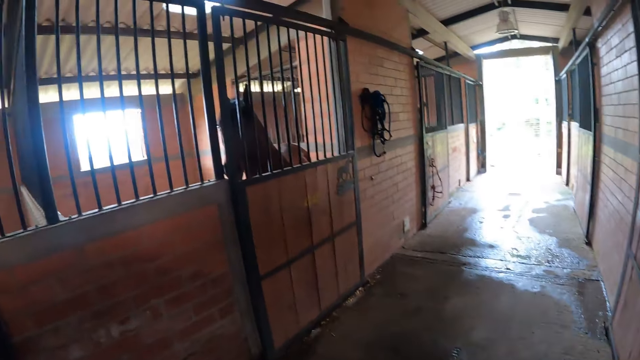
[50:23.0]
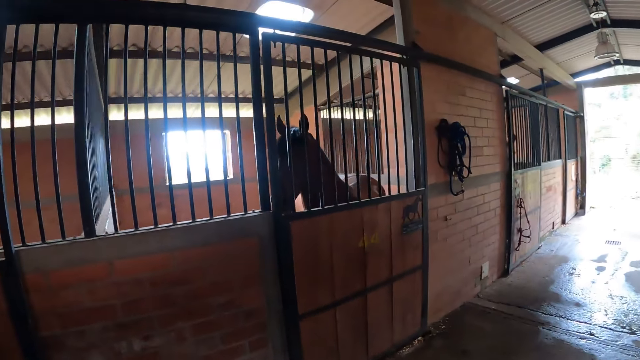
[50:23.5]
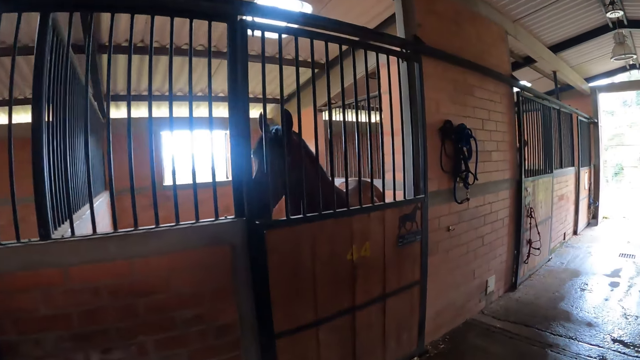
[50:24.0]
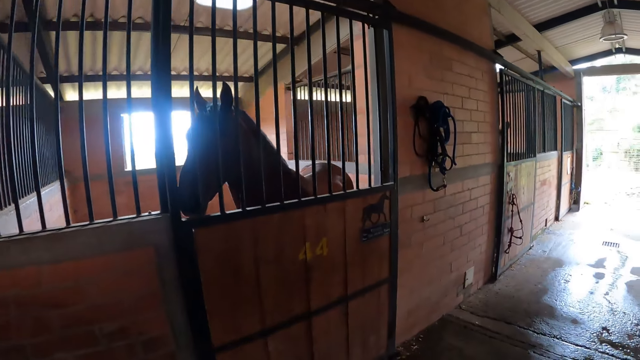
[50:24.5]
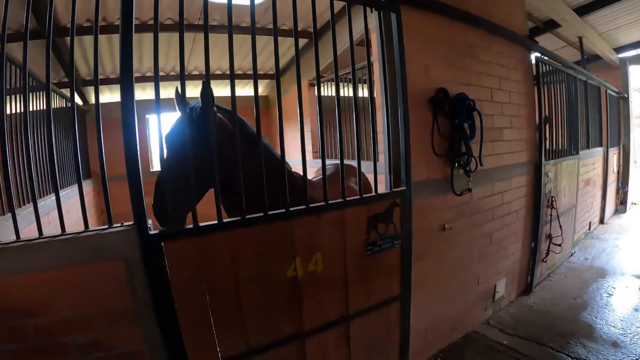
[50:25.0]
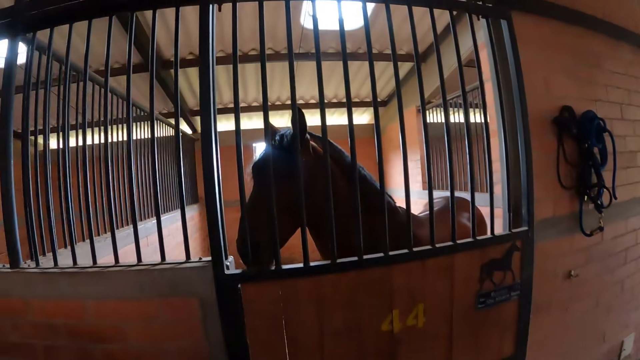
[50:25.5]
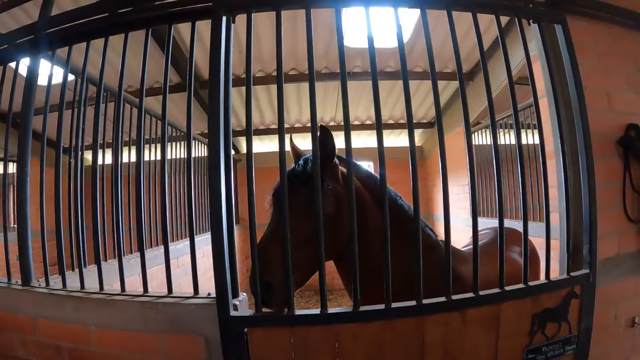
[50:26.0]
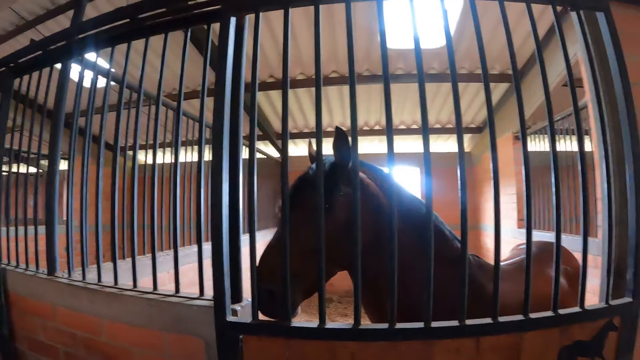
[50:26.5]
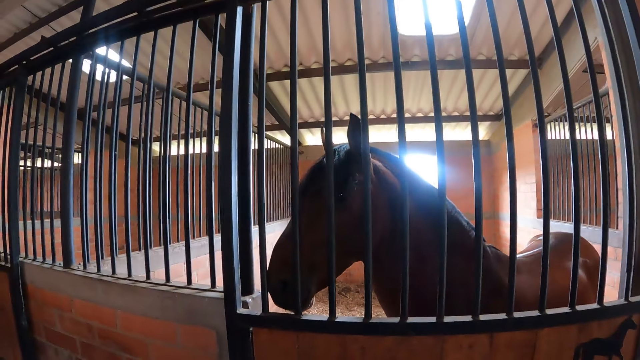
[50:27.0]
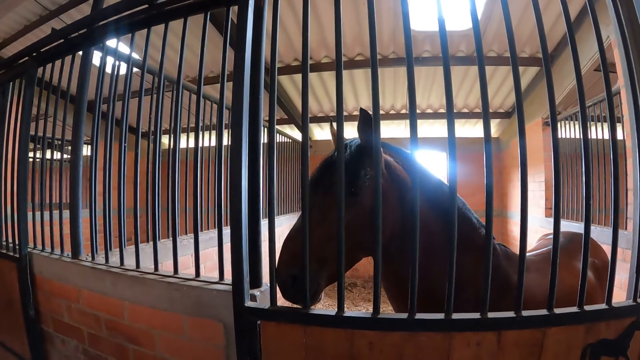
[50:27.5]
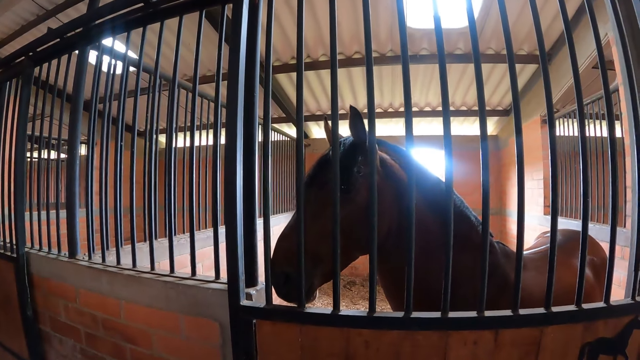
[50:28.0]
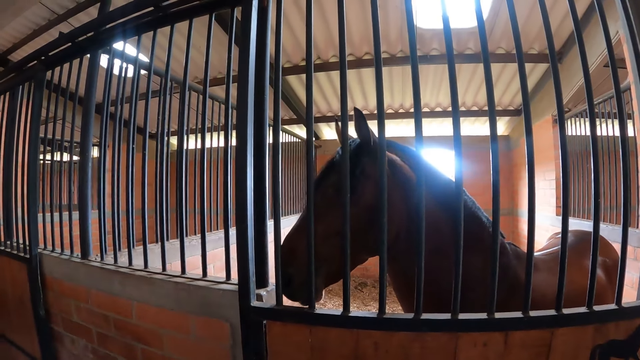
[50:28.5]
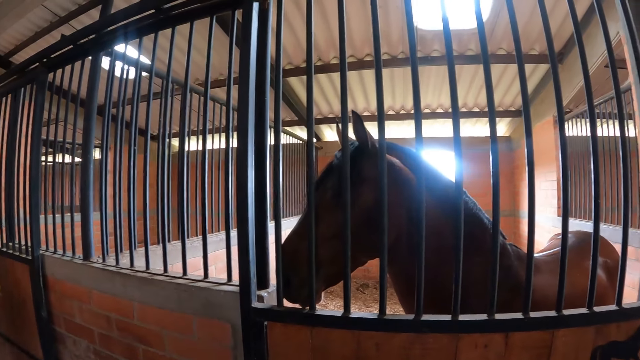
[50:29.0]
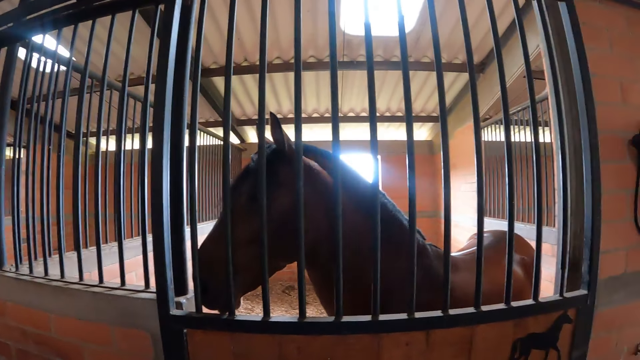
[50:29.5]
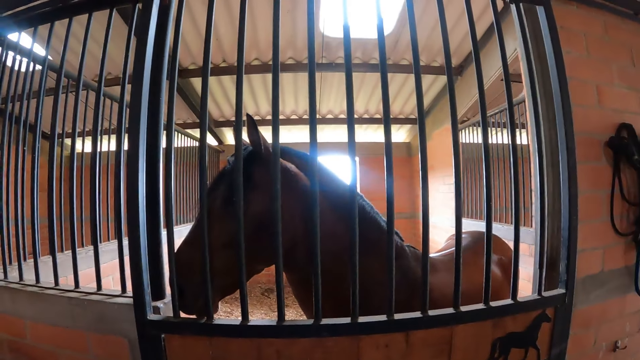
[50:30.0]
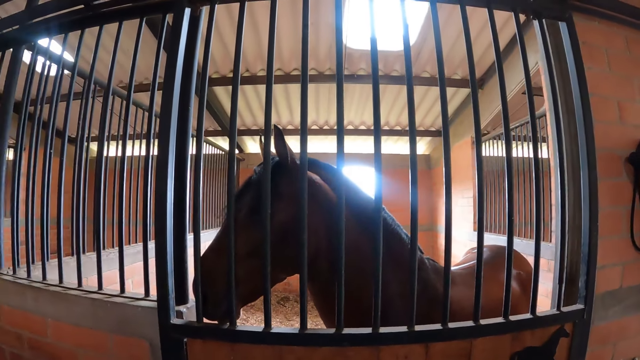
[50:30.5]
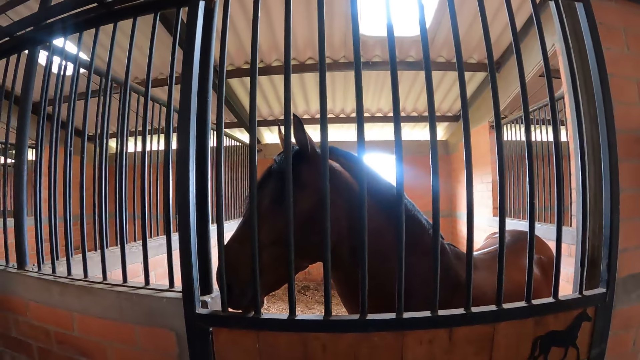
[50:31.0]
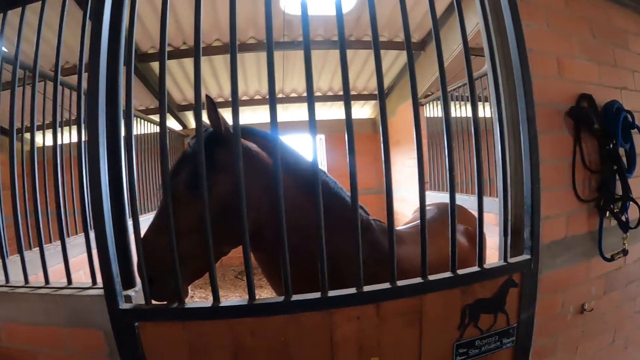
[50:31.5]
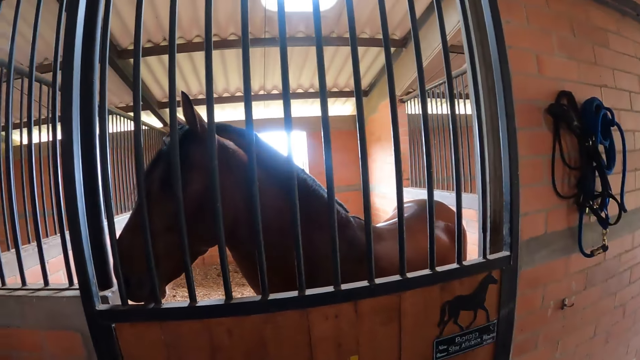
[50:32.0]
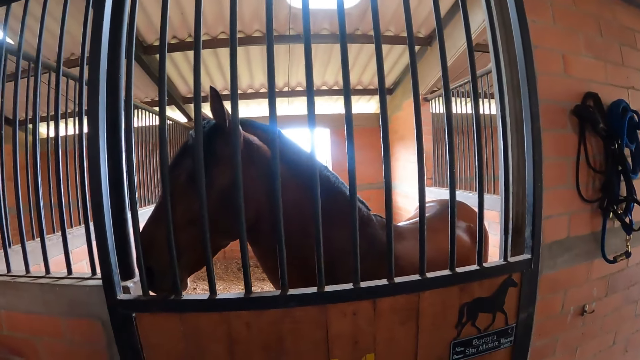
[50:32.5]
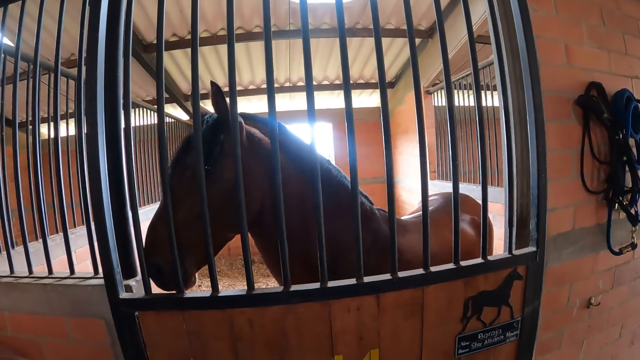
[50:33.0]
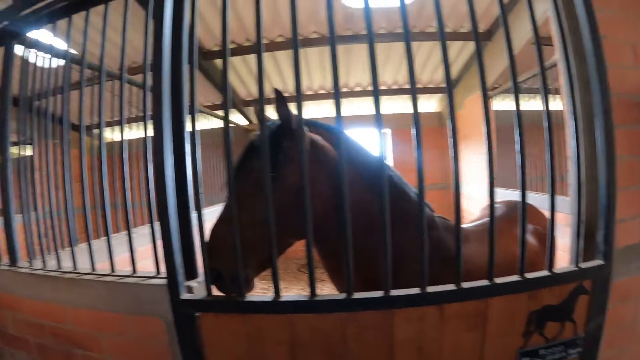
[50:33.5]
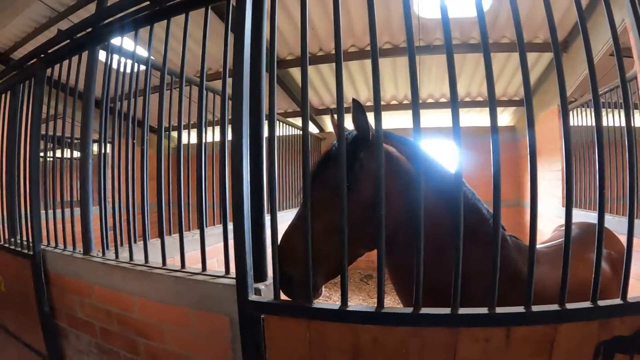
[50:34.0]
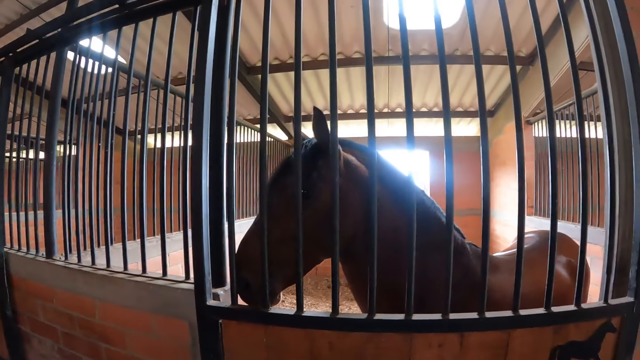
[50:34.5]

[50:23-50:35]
The camera wearer looks at another horse.

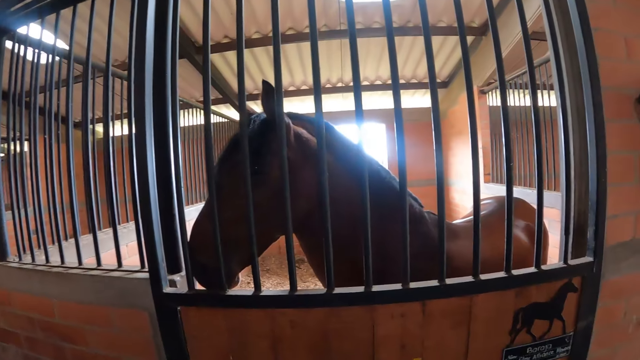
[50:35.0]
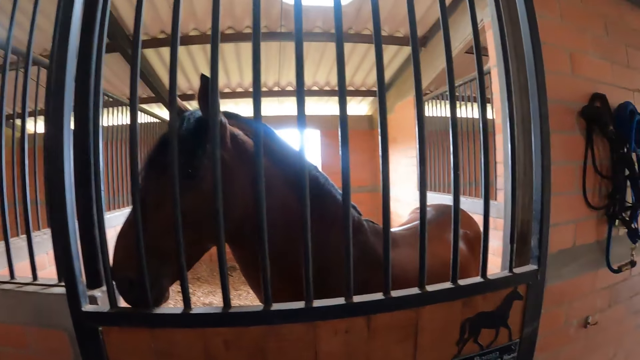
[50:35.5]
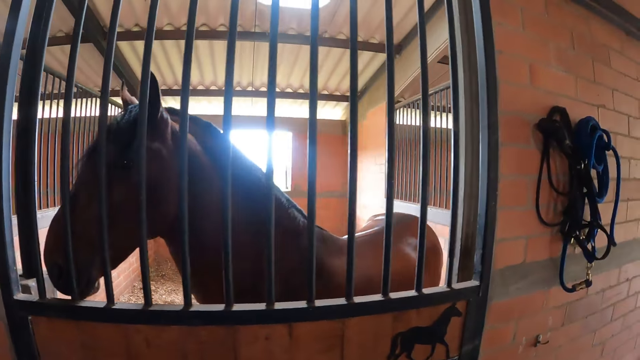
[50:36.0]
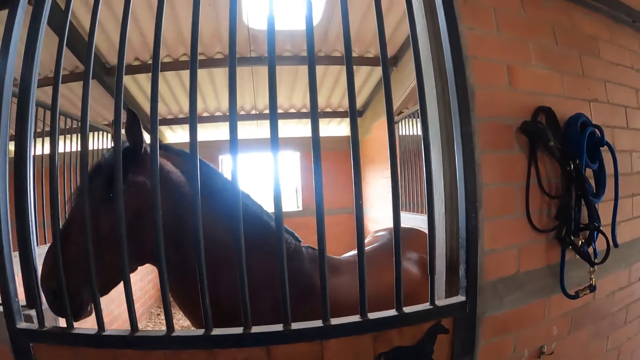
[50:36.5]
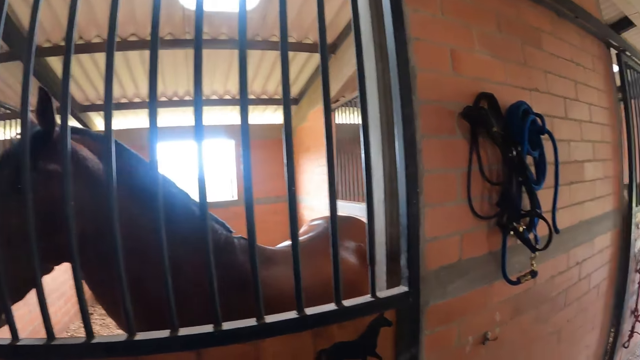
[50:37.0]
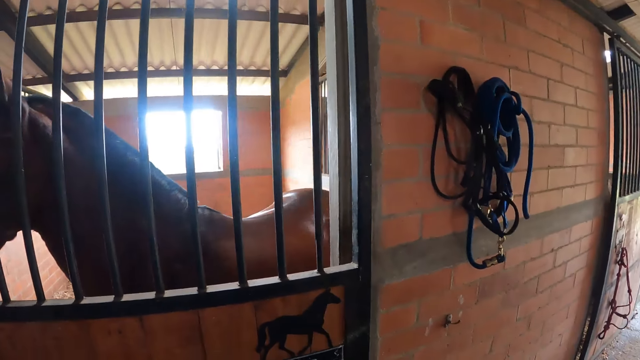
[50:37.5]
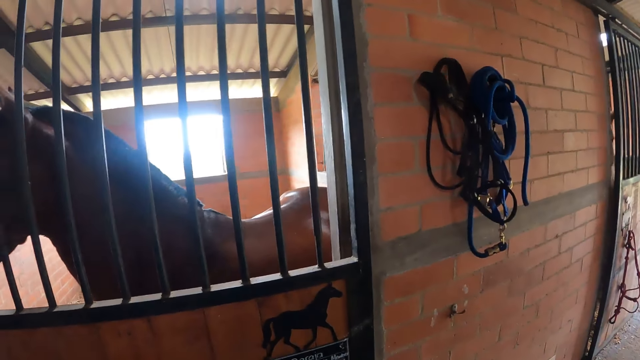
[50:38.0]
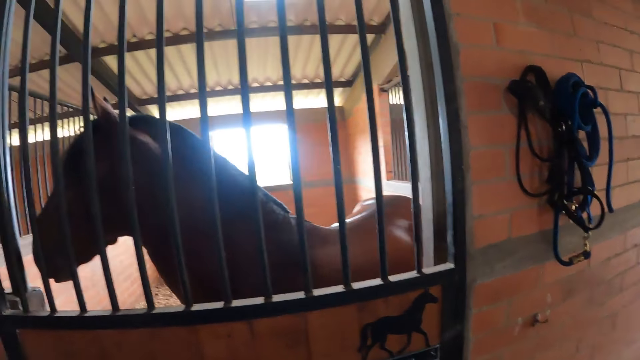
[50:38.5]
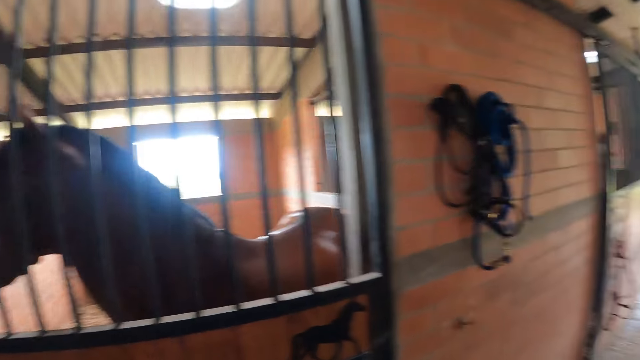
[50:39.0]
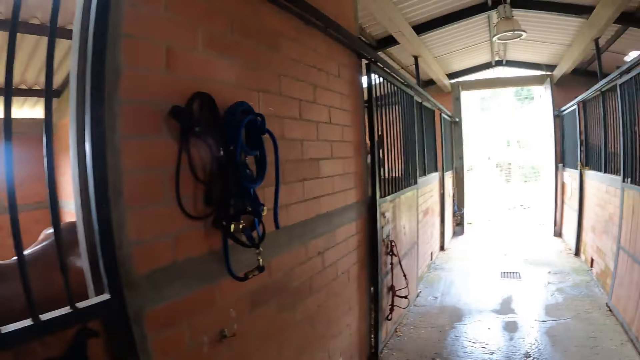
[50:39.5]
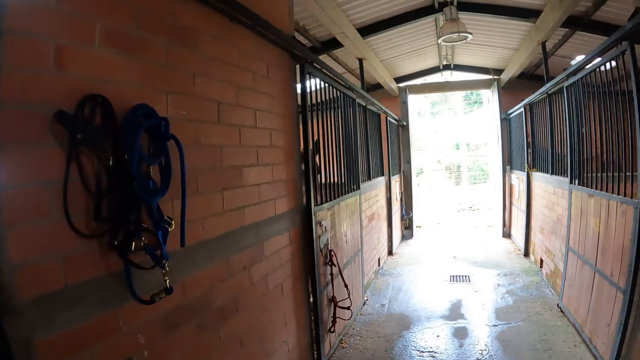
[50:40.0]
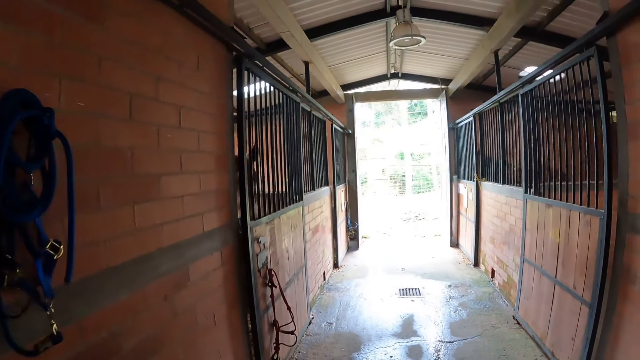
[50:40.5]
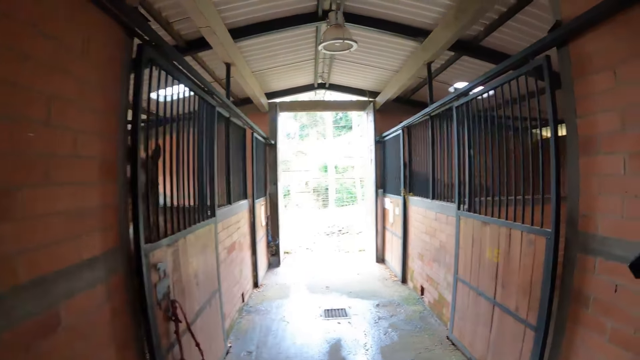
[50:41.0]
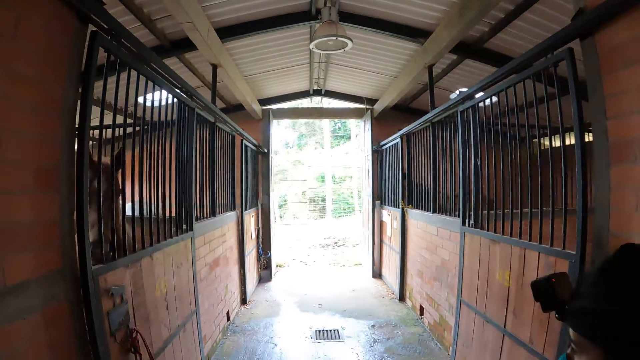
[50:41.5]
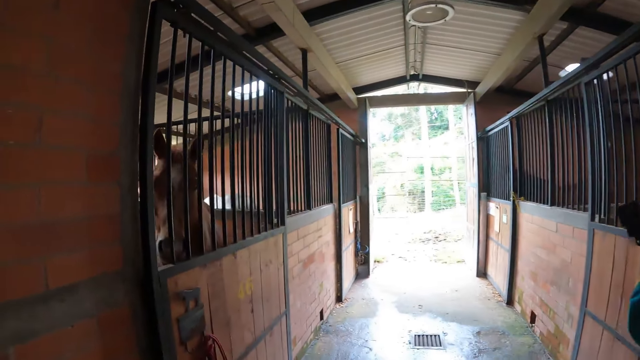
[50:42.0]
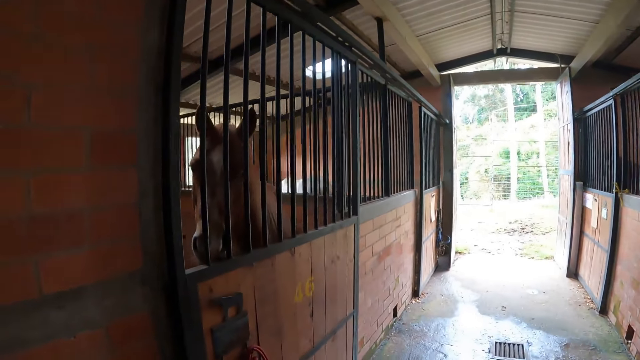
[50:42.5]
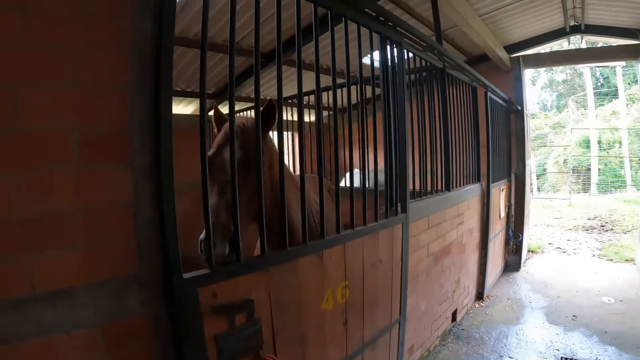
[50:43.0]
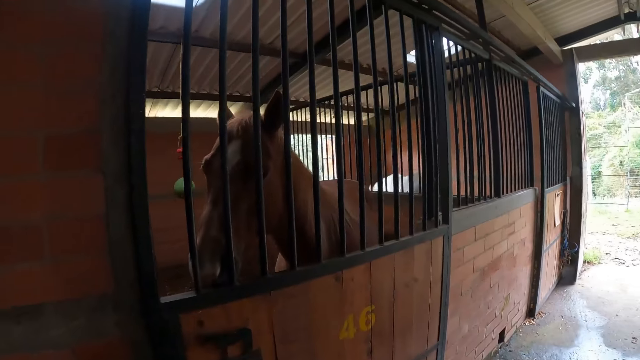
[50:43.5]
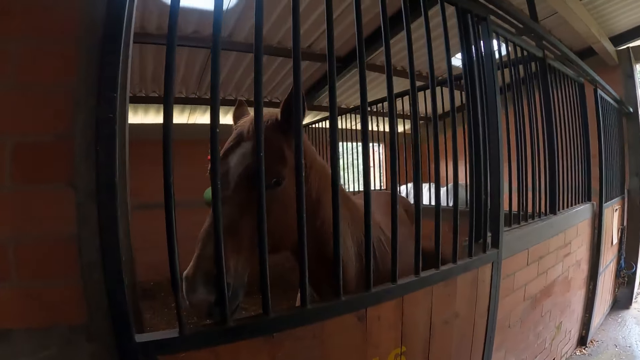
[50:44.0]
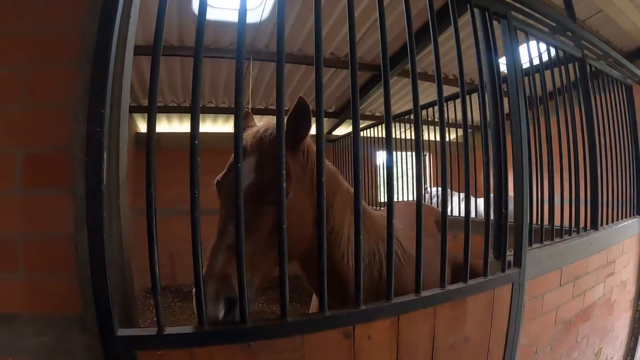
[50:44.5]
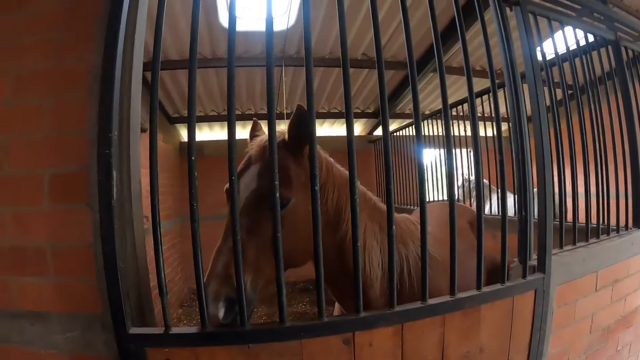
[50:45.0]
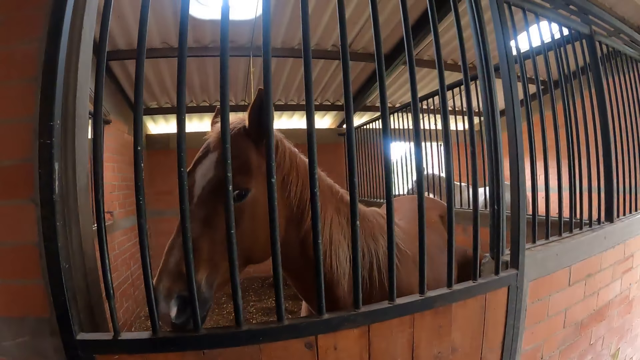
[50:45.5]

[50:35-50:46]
The camera wearer walks towards a horse with a woman. They walk to the exit.
